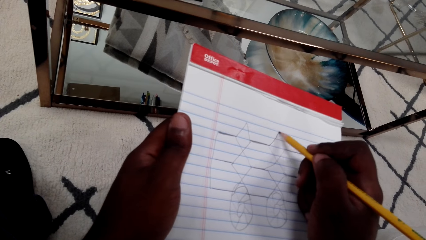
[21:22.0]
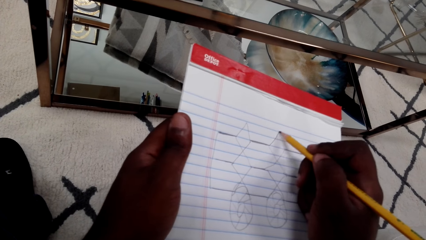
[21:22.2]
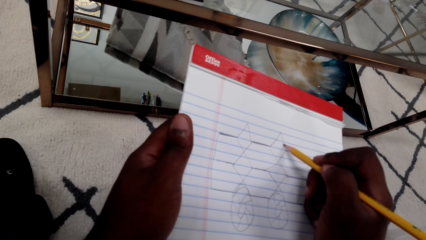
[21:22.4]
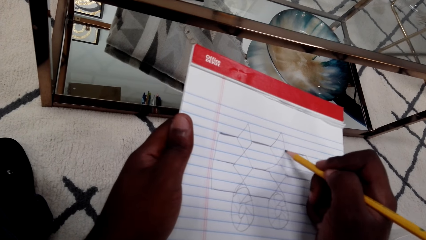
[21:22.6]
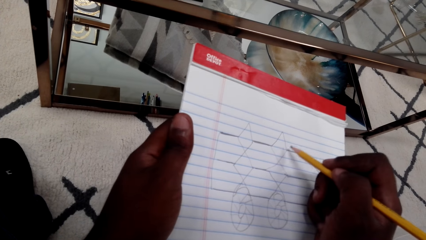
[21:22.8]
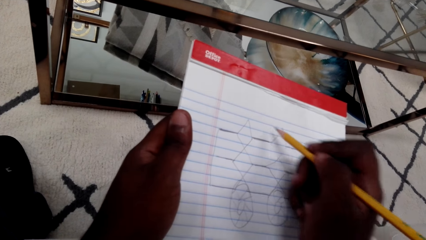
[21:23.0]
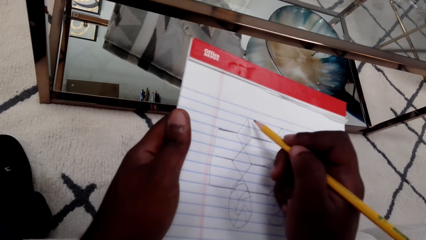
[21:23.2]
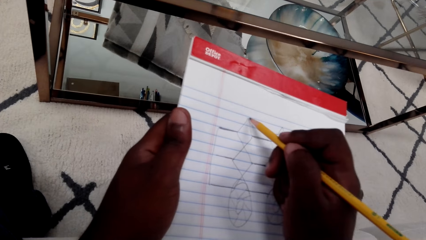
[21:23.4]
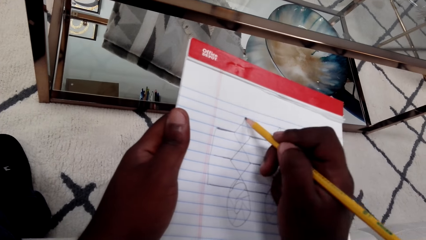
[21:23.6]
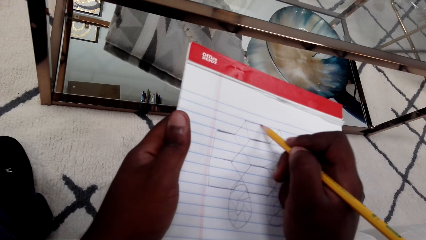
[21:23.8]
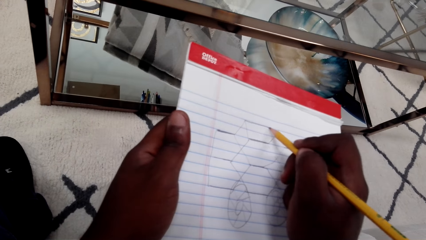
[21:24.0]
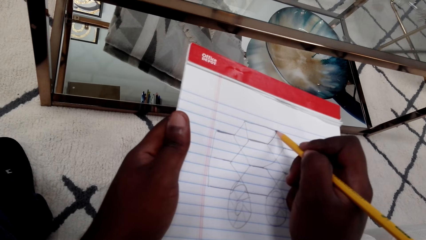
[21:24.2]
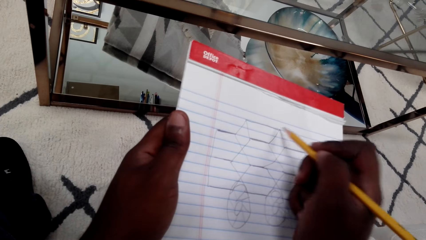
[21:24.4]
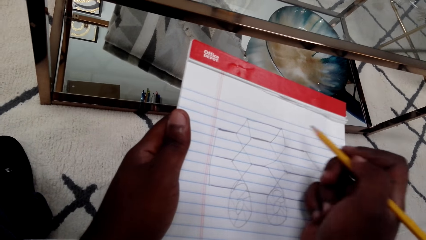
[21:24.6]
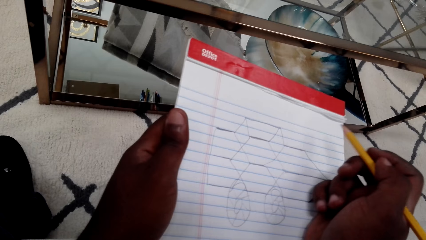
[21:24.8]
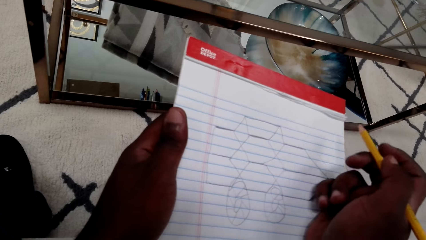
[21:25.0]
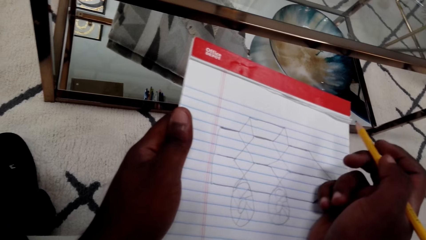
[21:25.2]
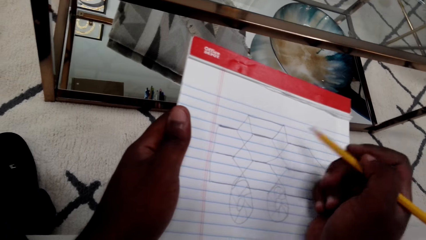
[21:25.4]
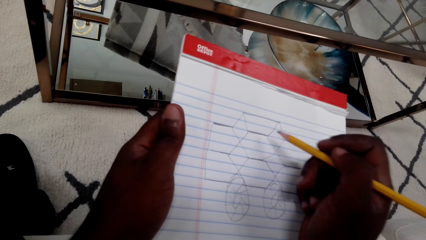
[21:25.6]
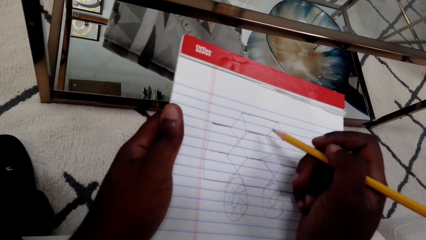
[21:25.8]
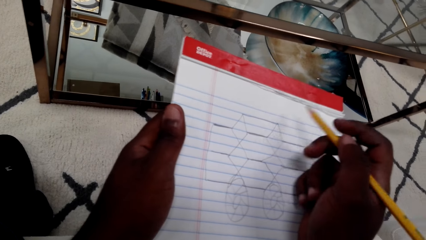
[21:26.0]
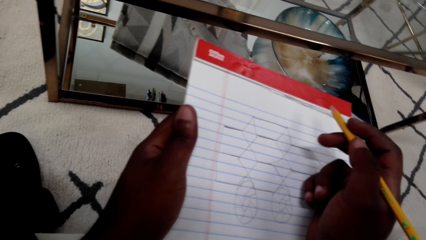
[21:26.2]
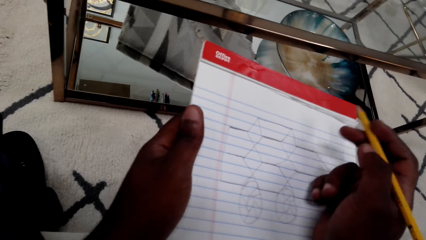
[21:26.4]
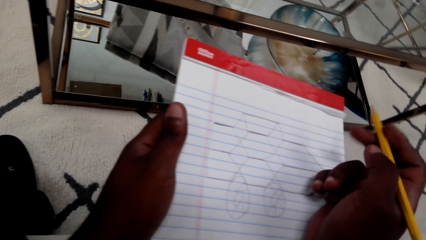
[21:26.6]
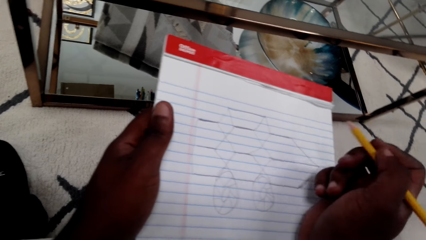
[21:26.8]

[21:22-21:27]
The camera wearer holds the pencil in hand.

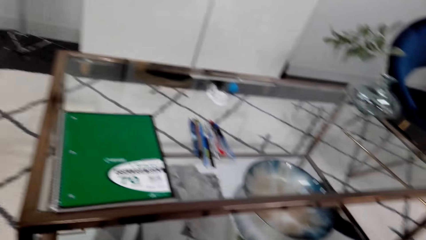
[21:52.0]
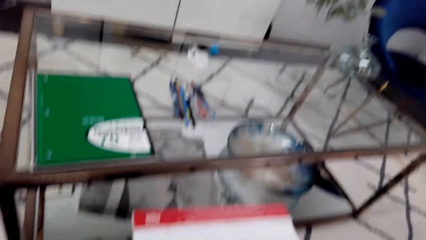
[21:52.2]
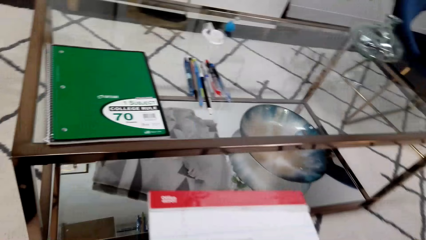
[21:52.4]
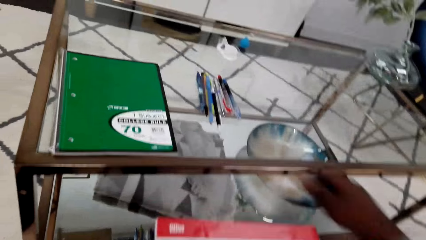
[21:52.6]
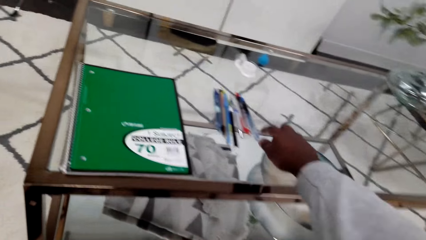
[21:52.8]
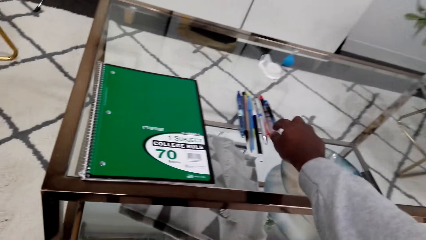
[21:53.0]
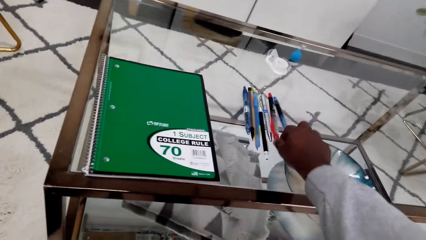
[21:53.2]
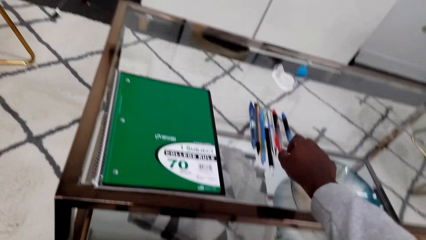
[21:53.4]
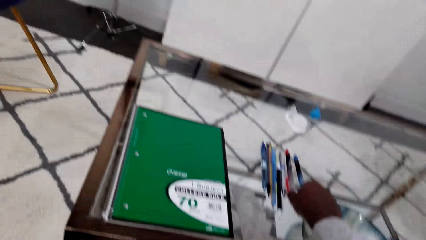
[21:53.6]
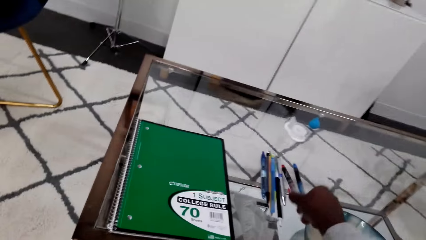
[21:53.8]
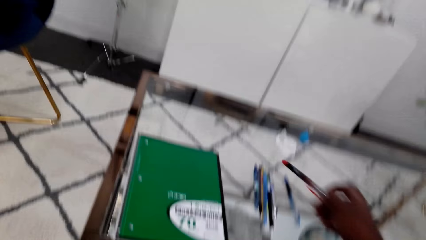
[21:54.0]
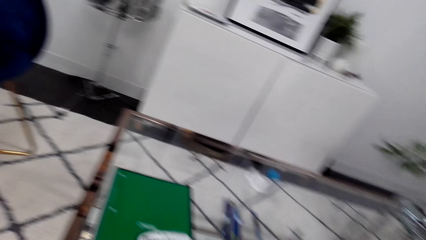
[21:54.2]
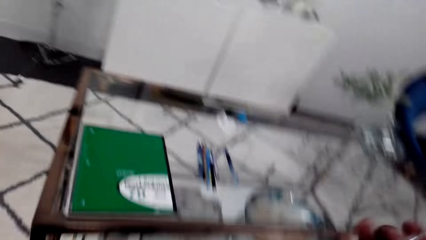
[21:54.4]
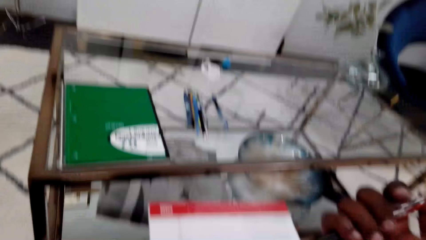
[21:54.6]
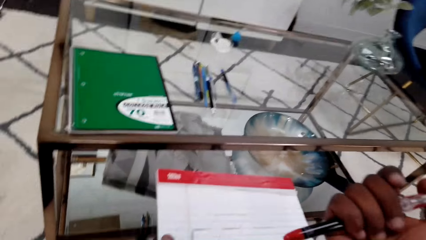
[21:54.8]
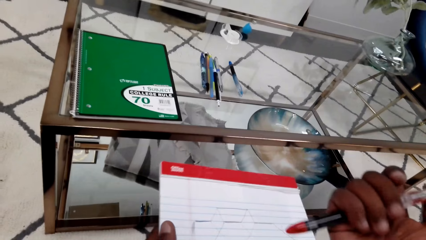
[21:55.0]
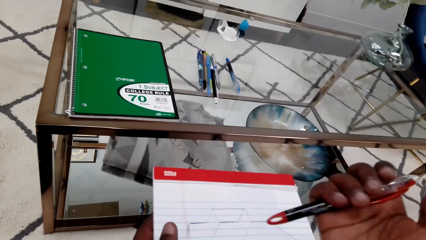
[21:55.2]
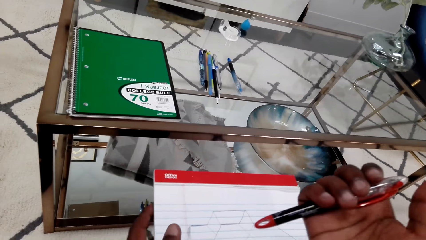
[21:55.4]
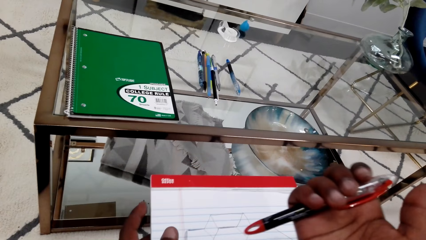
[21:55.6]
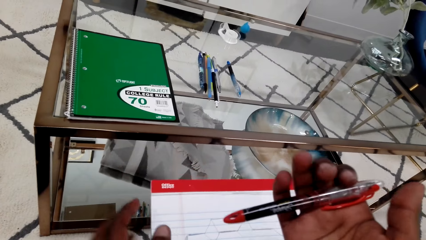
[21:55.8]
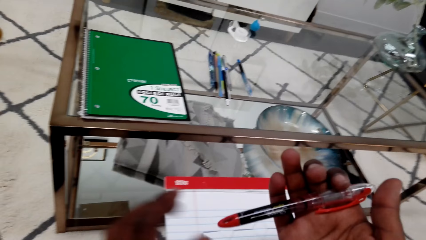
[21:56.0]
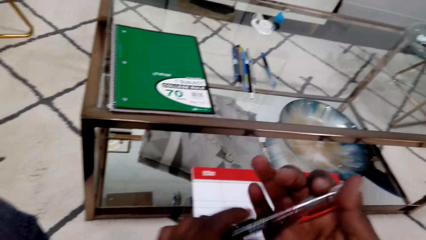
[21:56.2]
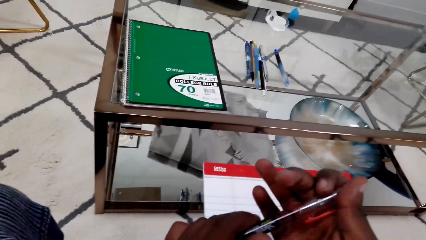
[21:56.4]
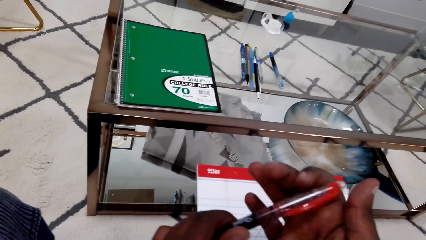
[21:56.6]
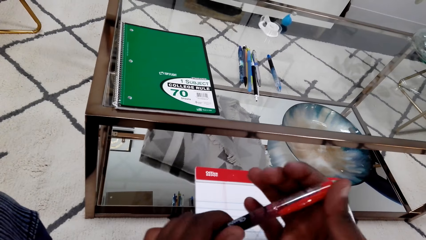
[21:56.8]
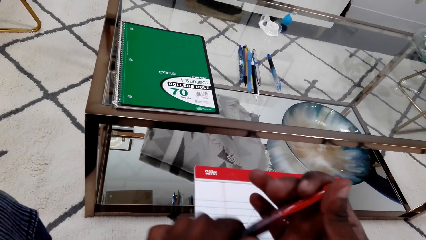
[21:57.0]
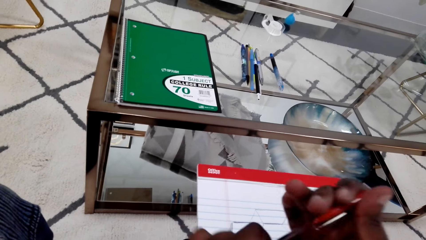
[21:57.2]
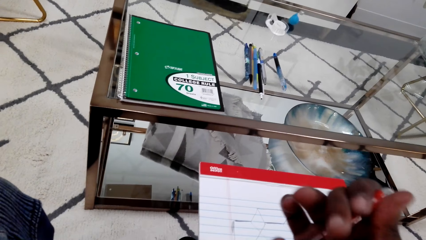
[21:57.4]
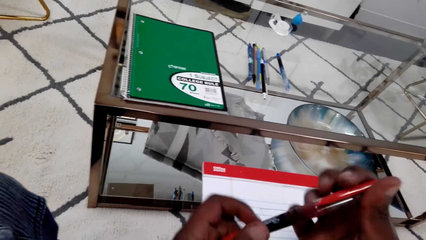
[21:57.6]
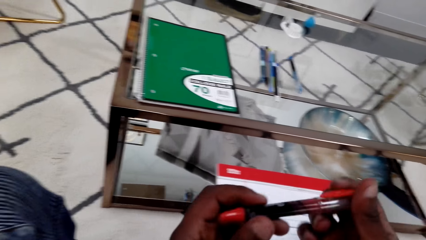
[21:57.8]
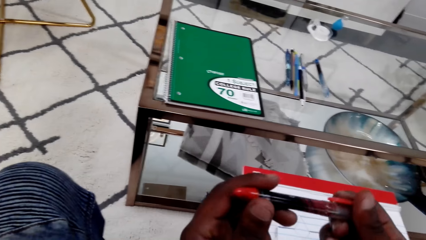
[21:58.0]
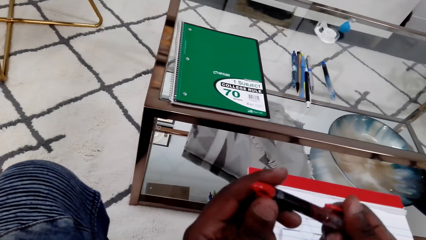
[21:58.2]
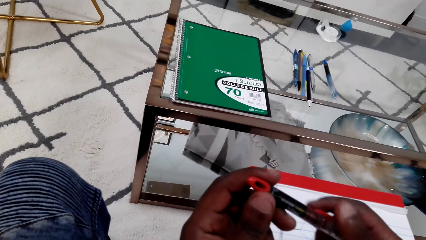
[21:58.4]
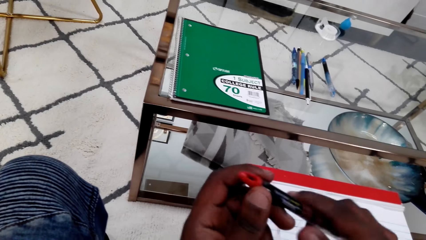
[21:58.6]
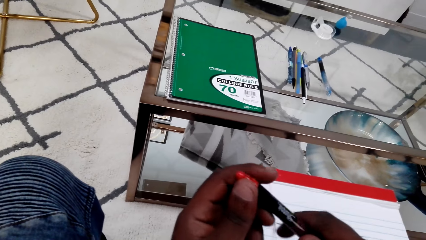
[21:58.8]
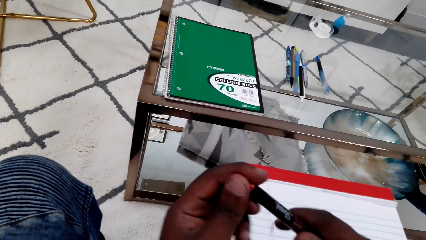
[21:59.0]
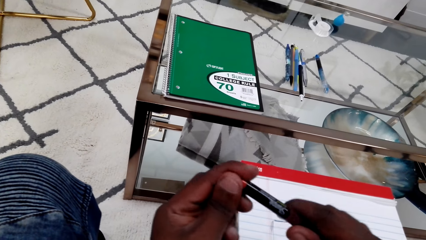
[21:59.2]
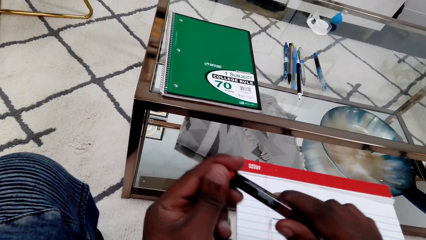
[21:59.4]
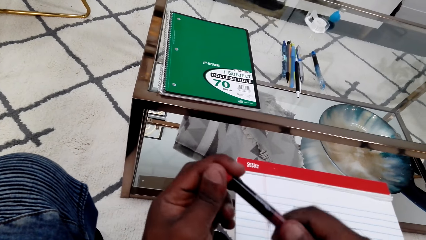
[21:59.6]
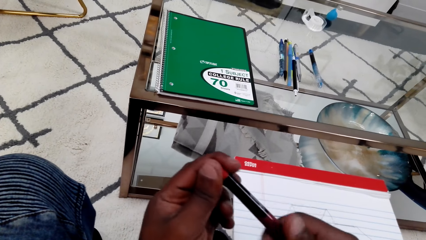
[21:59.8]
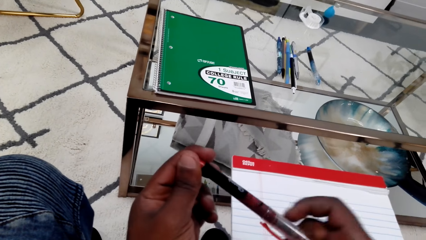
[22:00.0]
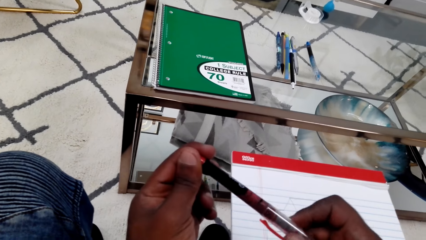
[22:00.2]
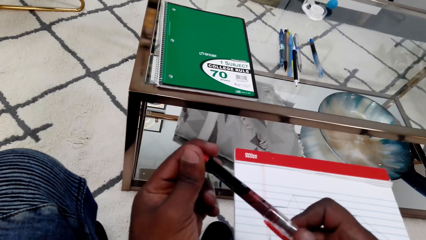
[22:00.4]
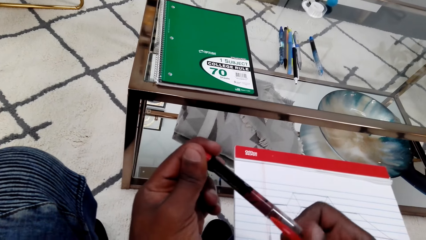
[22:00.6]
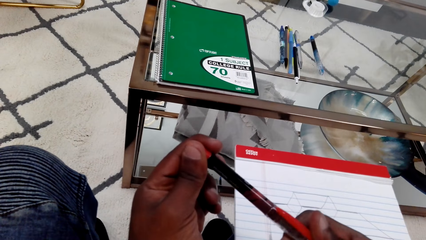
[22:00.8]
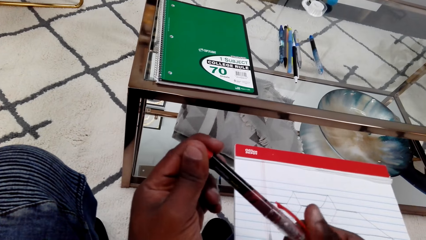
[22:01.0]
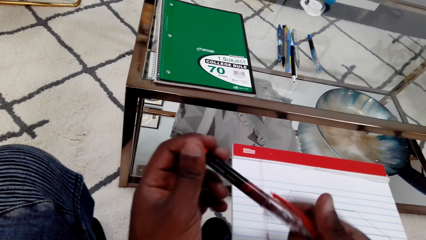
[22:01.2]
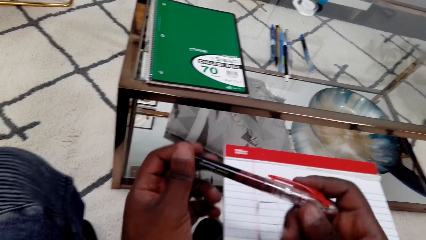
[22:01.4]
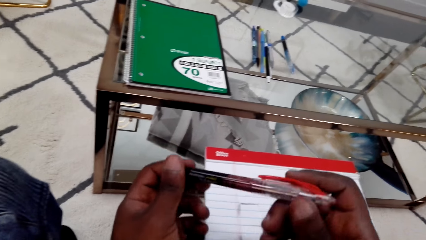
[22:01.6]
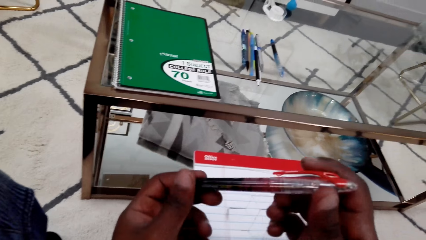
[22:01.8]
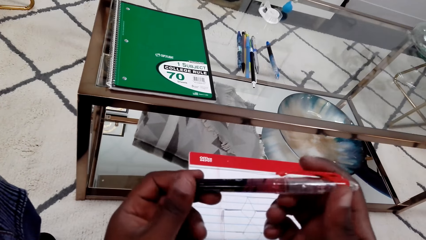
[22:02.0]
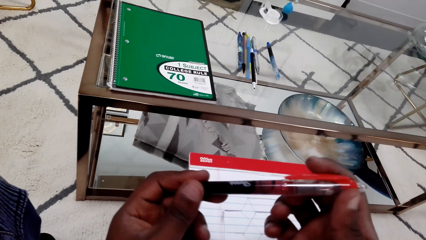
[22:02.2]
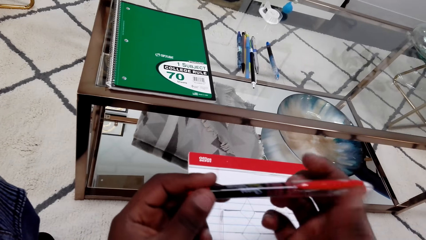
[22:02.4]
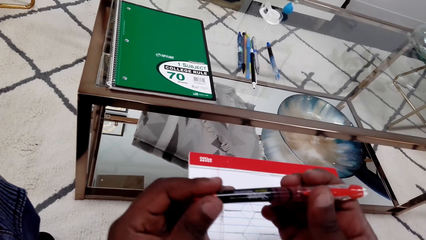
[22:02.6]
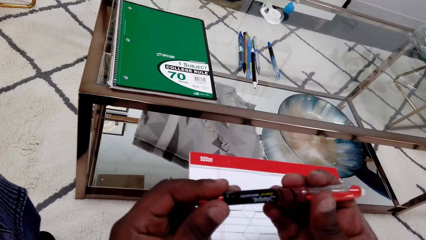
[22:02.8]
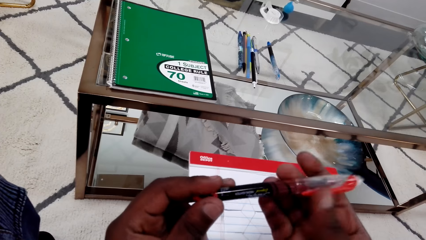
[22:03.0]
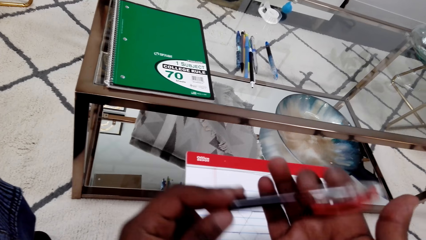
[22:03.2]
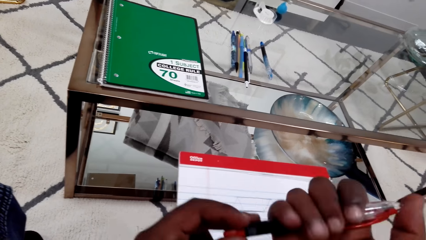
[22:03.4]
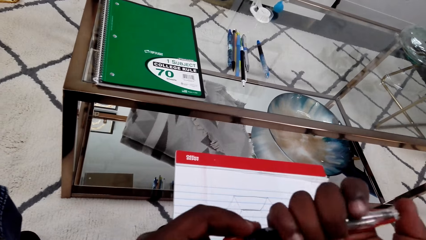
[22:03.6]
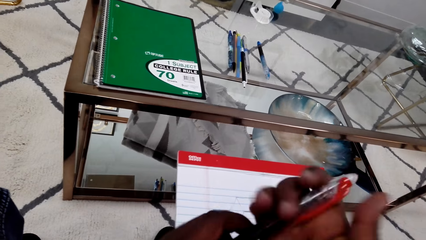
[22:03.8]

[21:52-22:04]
The camera wearer picks up a marker pen on the table. They check the marker pen.
